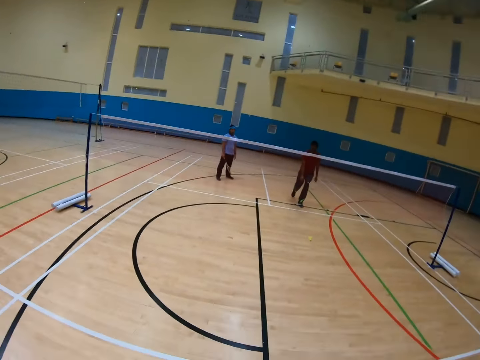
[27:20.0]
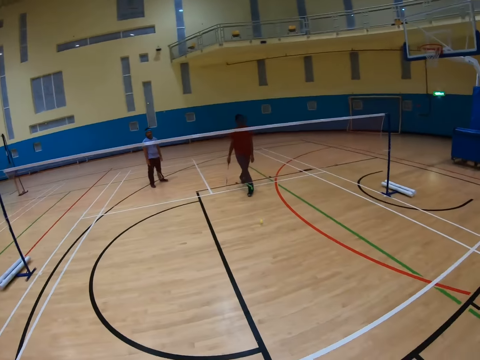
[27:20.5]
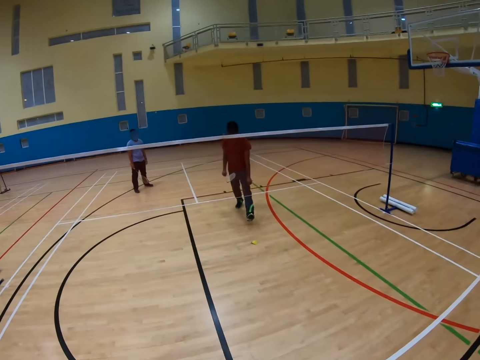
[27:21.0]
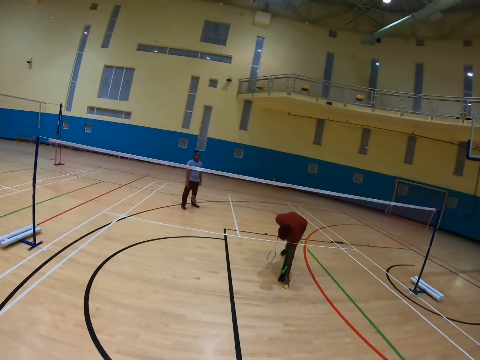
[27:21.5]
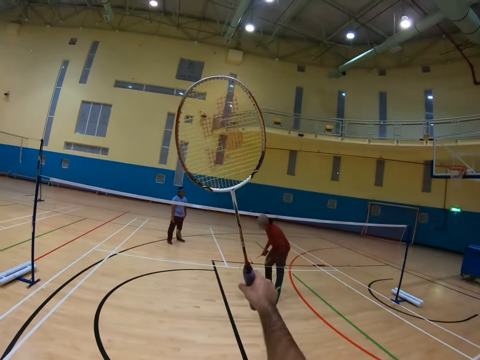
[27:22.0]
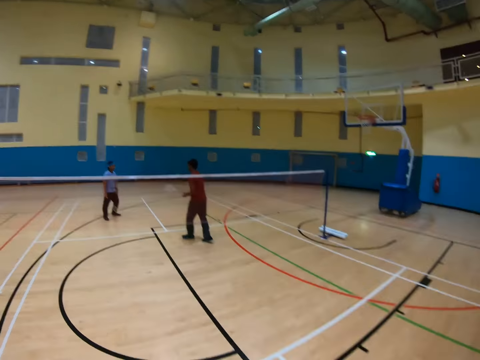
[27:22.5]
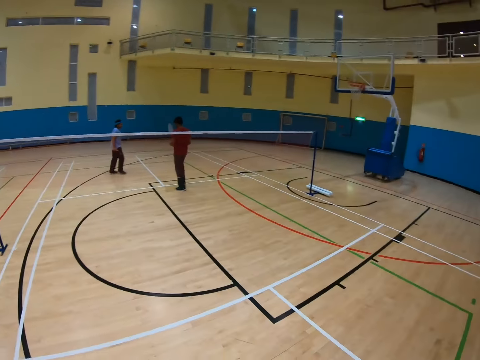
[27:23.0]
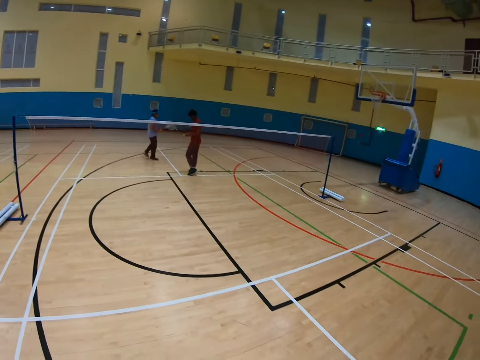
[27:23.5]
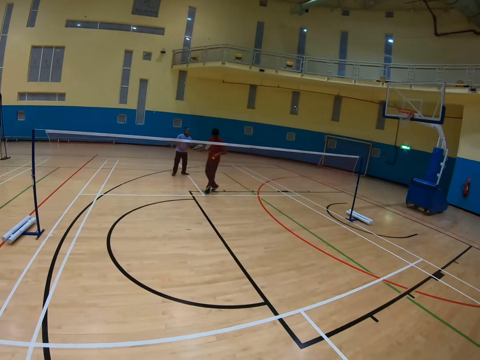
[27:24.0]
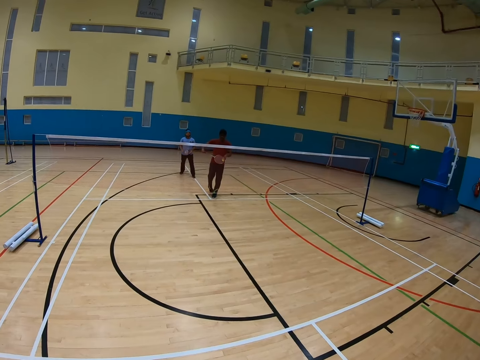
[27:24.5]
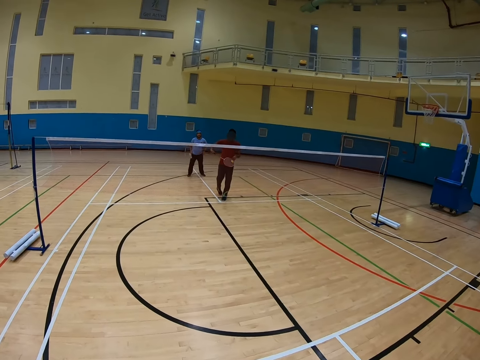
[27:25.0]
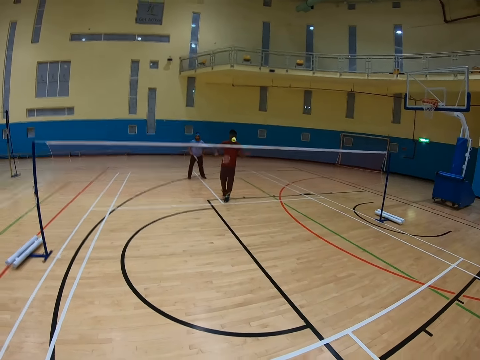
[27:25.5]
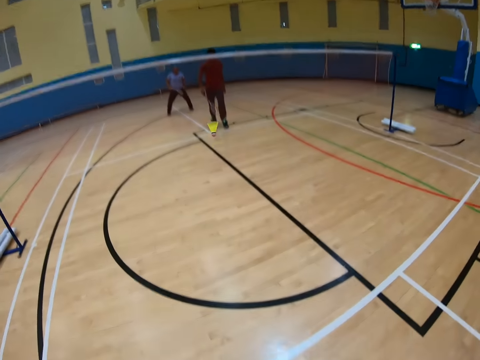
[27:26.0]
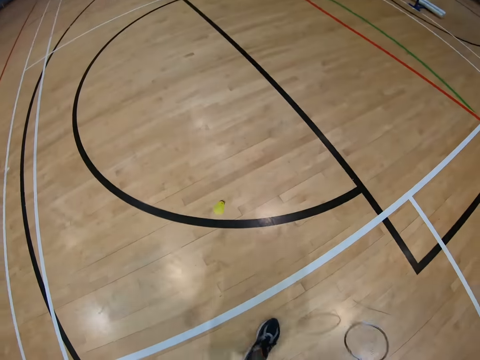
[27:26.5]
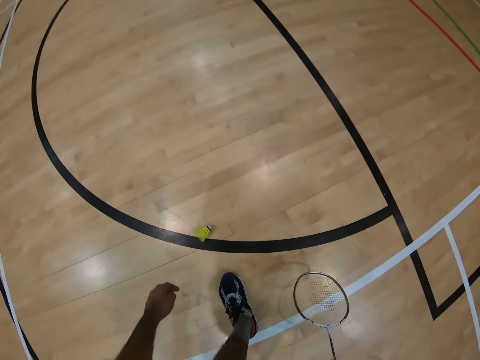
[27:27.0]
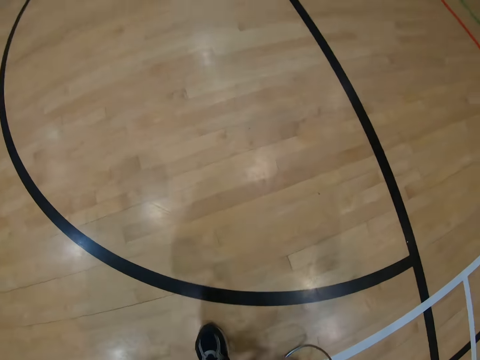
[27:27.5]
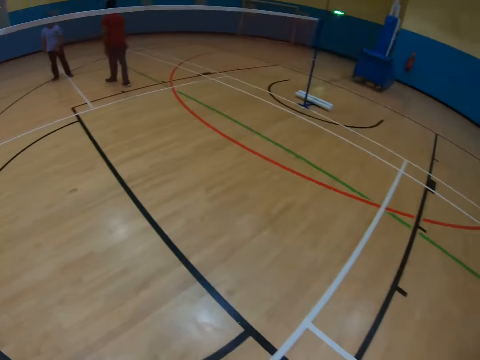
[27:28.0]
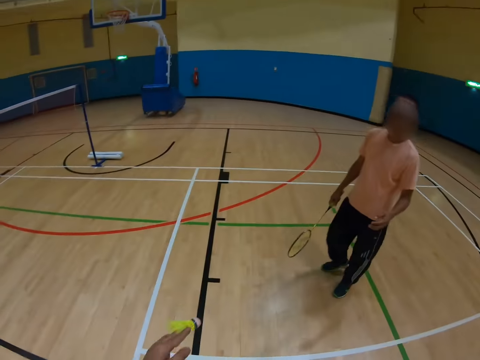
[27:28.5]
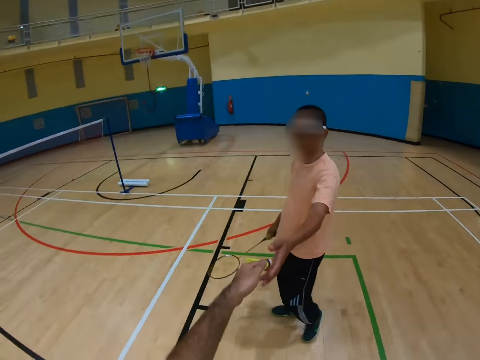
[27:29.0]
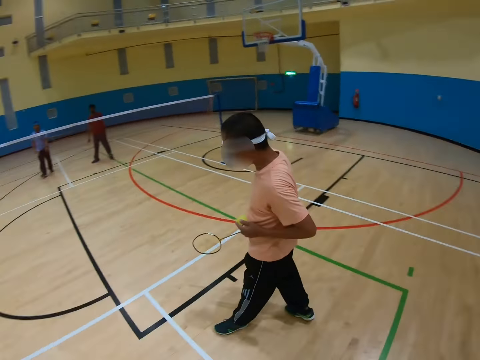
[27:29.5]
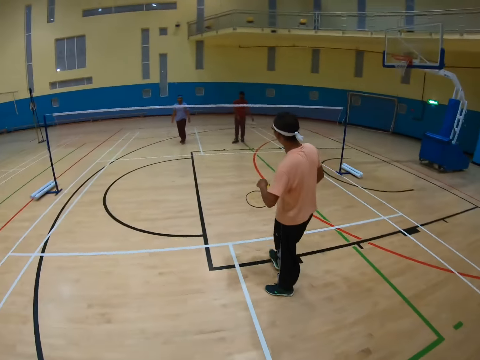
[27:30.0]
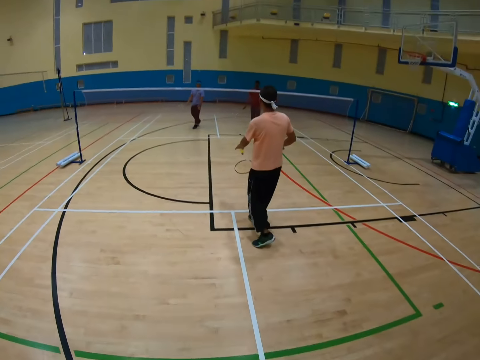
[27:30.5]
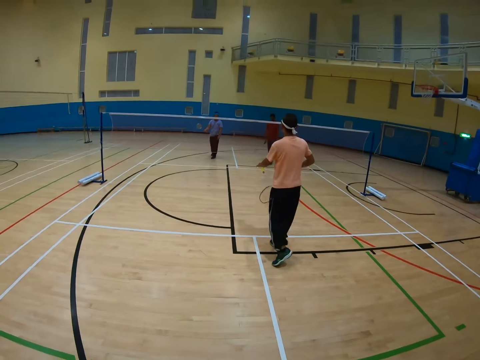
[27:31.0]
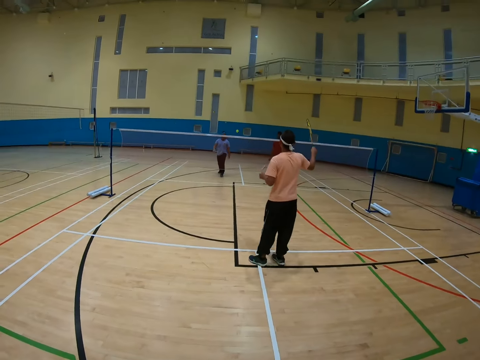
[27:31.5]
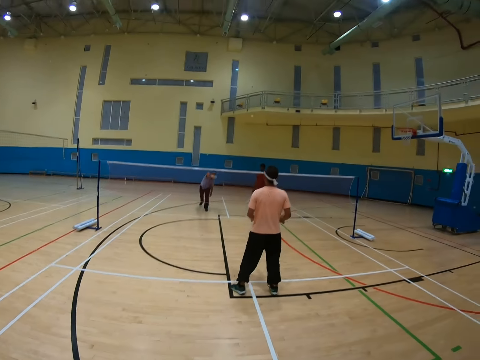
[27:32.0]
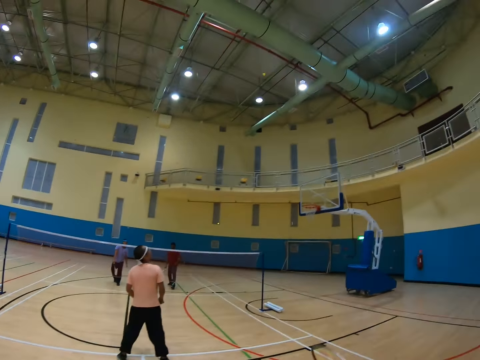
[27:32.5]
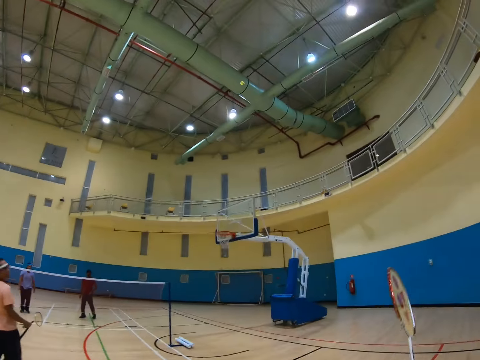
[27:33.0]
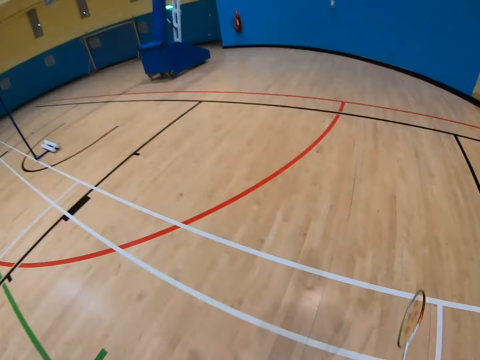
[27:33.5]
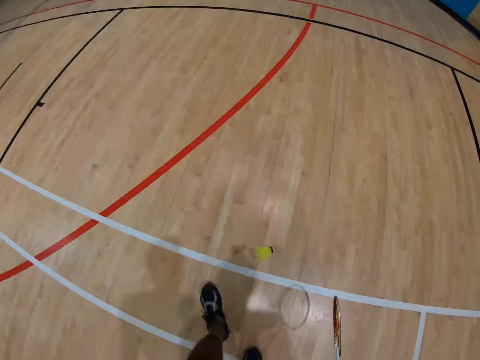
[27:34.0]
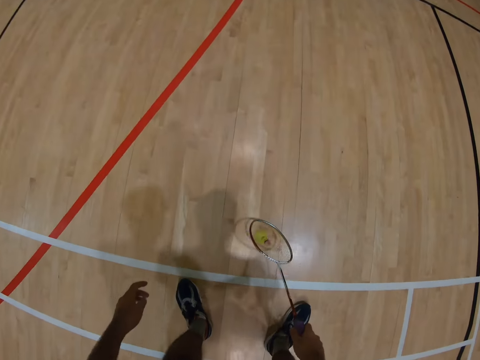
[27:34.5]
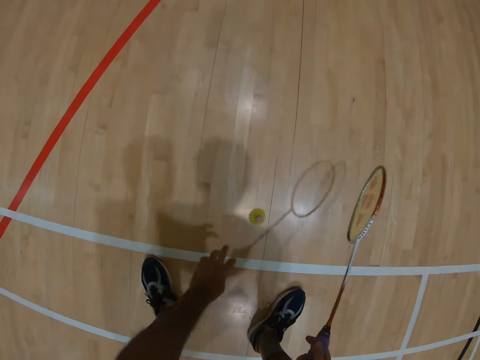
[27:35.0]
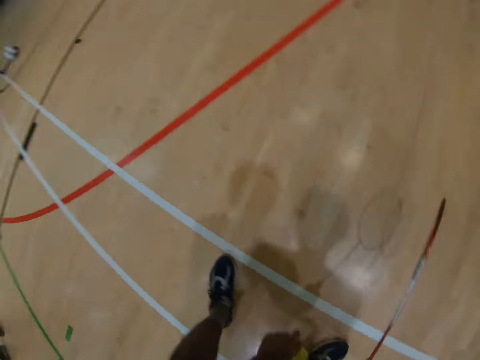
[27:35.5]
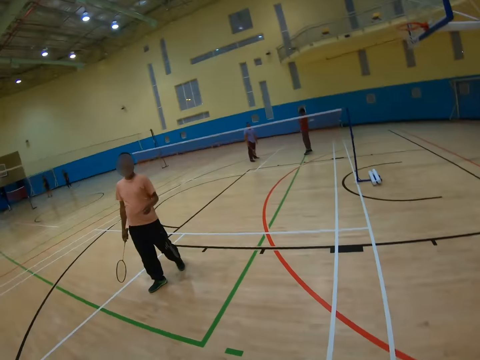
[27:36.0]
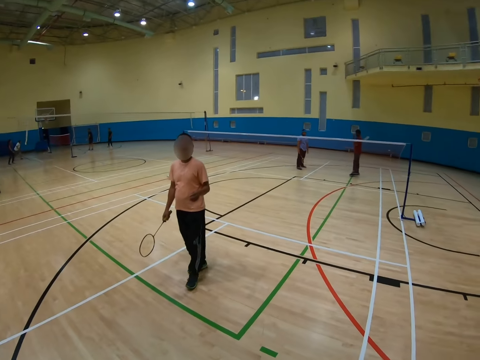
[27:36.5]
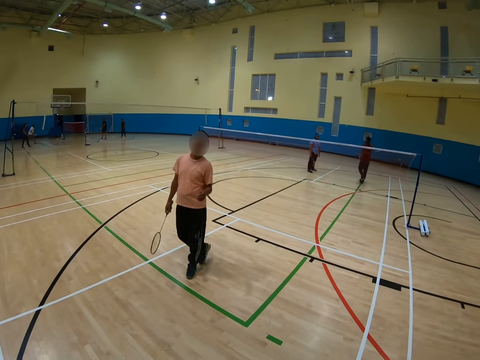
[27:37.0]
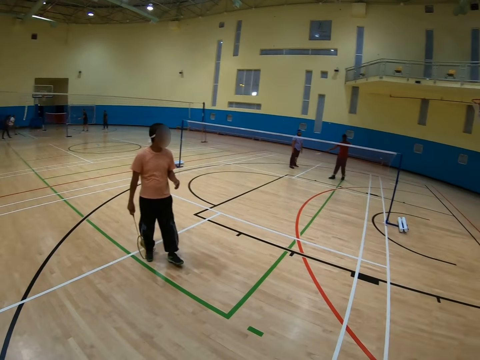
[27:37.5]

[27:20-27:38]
A man picks up the shuttlecock and walks in the badminton court. Another man walks in the badminton court. The first man hits the shuttlecock. The camera wearer picks up the shuttlecock. A third man takes the shuttlecock from the camera wearer. The third man hits the shuttlecock. The second man hits the shuttlecock. The camera wearer picks up the shuttlecock.

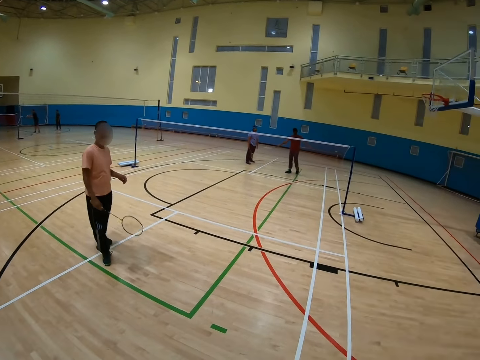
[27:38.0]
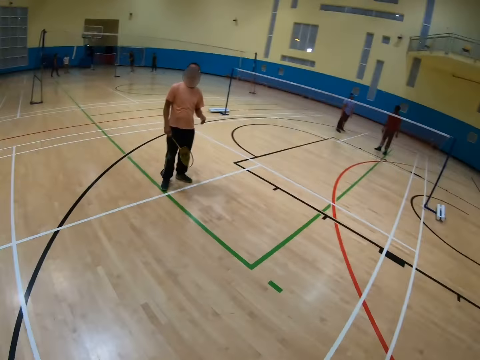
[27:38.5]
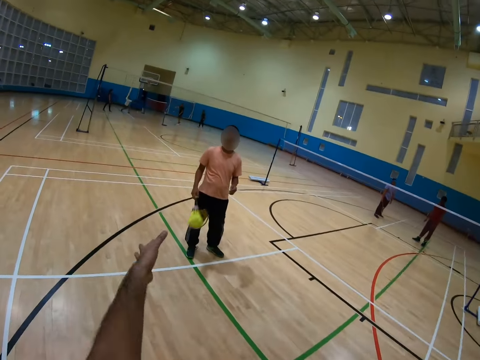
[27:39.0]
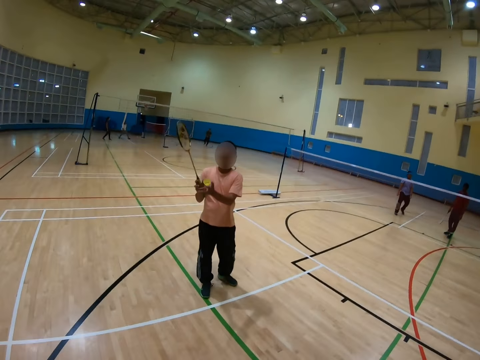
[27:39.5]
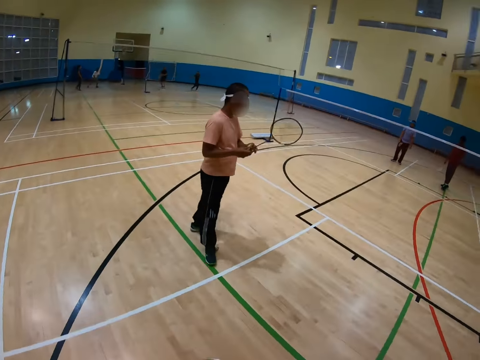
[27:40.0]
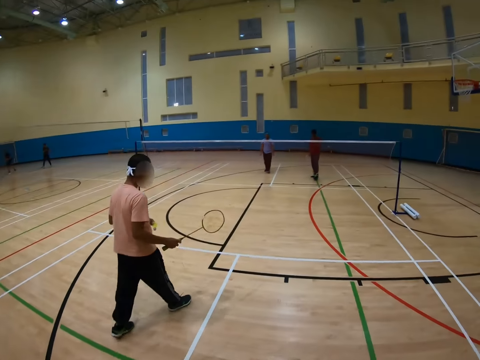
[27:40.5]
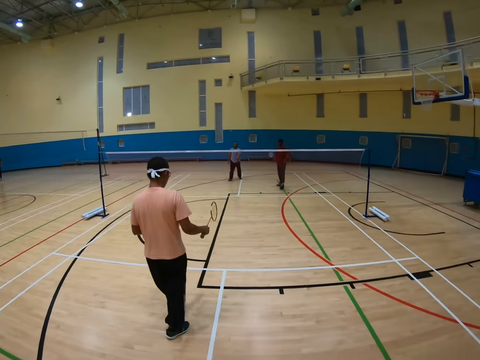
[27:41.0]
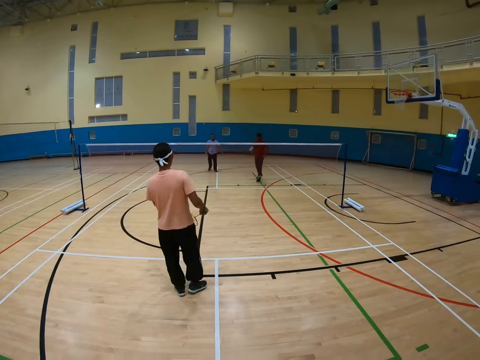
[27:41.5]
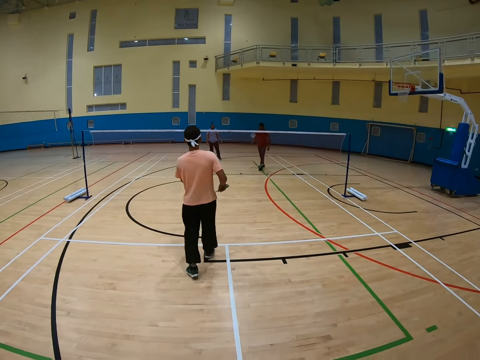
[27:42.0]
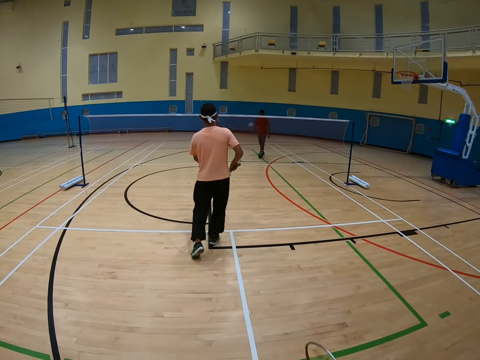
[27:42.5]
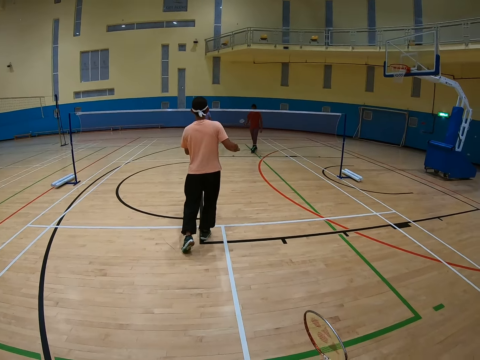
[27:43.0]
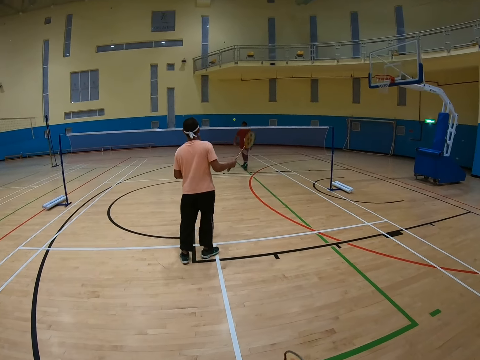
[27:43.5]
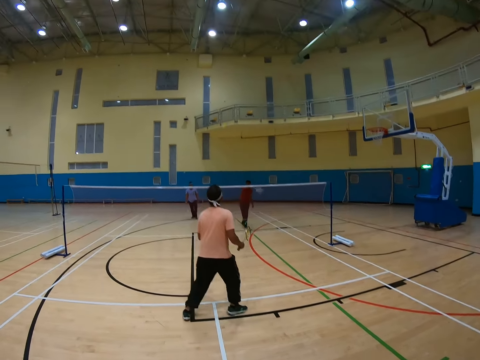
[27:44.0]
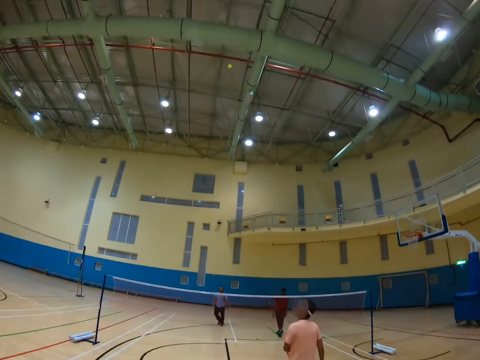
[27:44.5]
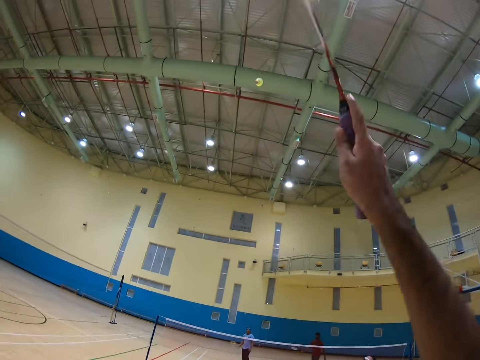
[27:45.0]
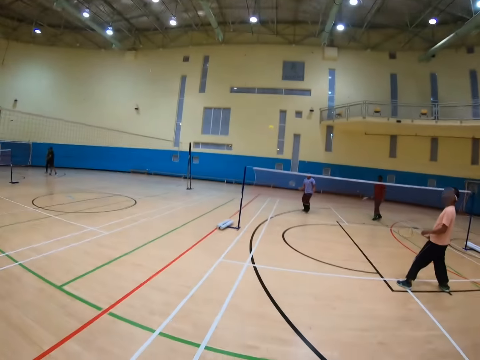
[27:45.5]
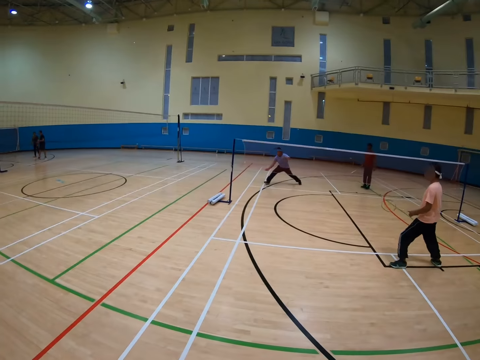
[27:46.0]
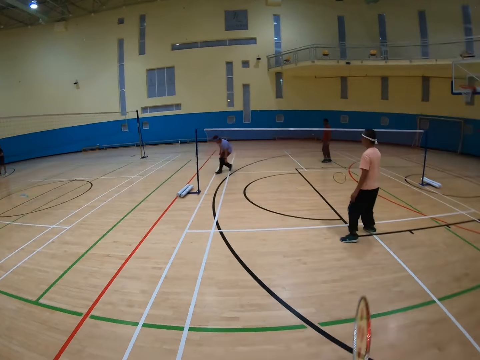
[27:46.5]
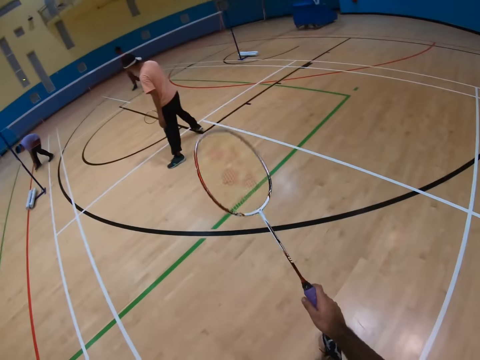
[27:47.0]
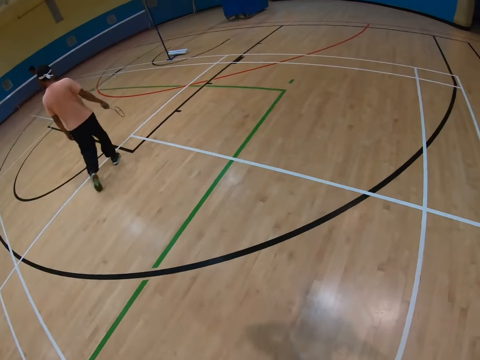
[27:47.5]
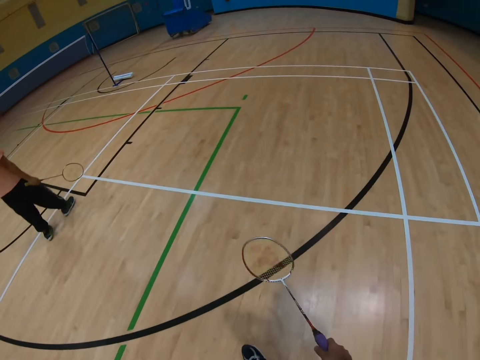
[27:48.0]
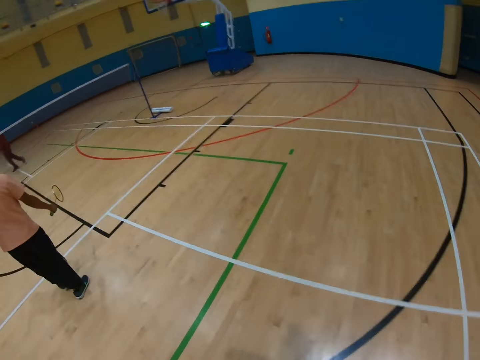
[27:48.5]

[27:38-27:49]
A man catches the shuttlecock. The camera wearer throws the shuttlecock to the man. The man walks in the badminton court and hits the shuttlecock. Another man hits the shuttlecock. The camera wearer hits the shuttlecock. A third man picks up the shuttlecock.
